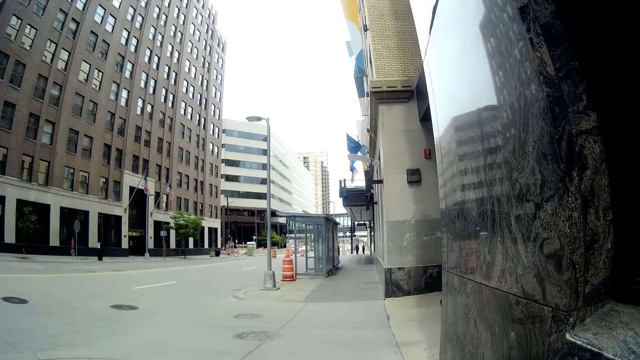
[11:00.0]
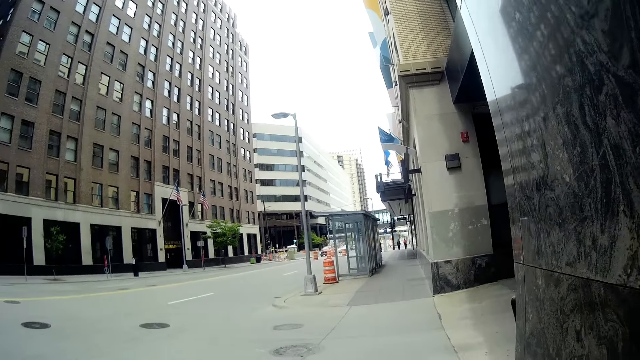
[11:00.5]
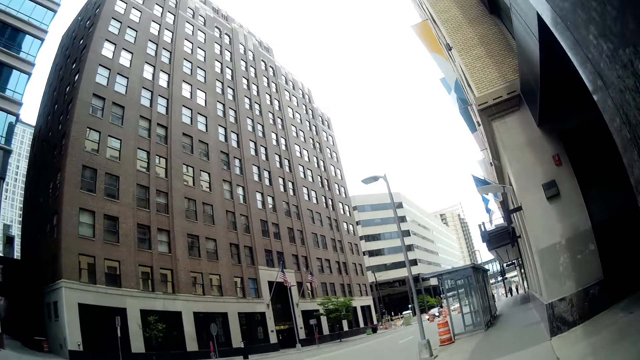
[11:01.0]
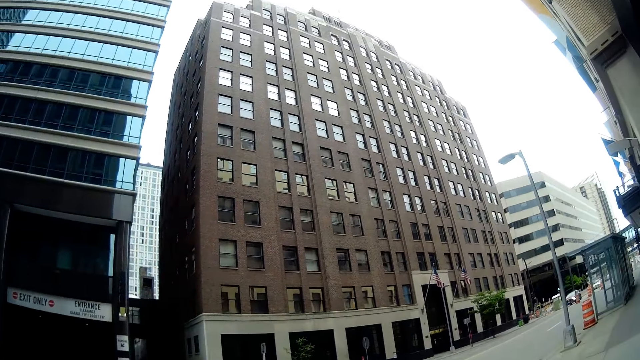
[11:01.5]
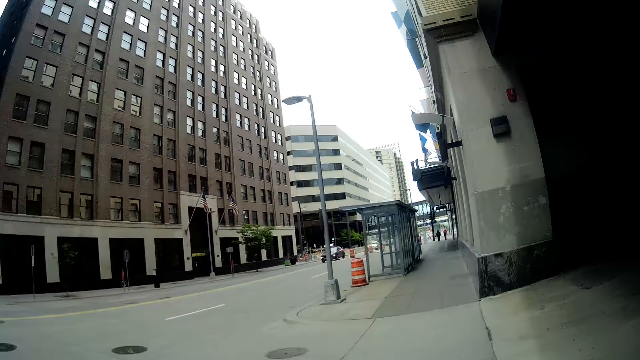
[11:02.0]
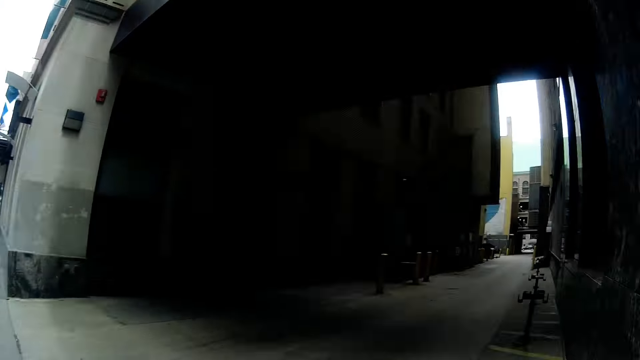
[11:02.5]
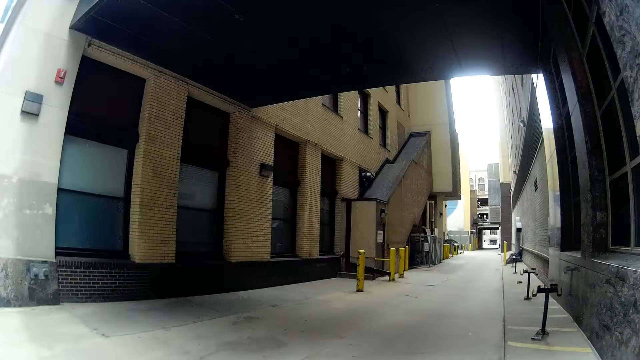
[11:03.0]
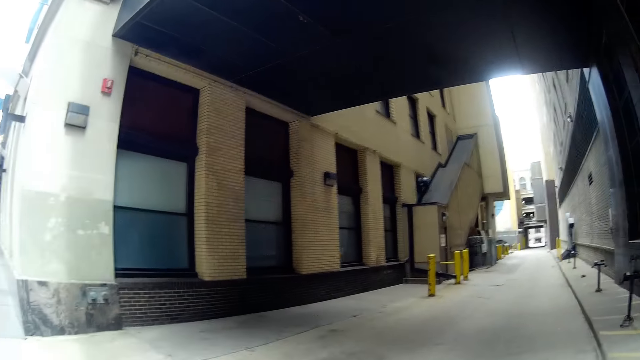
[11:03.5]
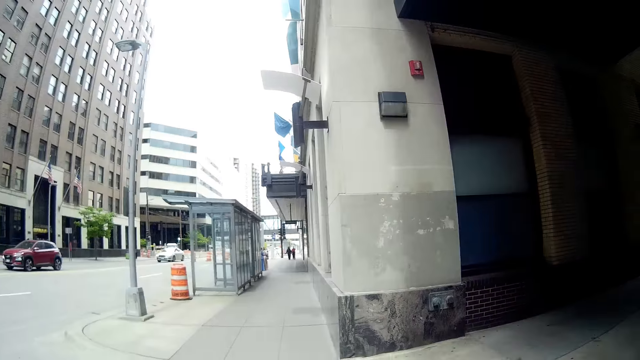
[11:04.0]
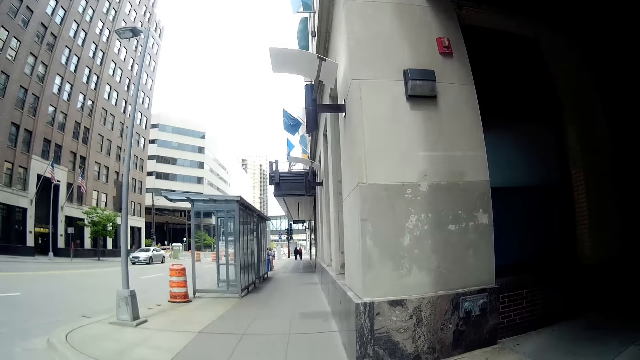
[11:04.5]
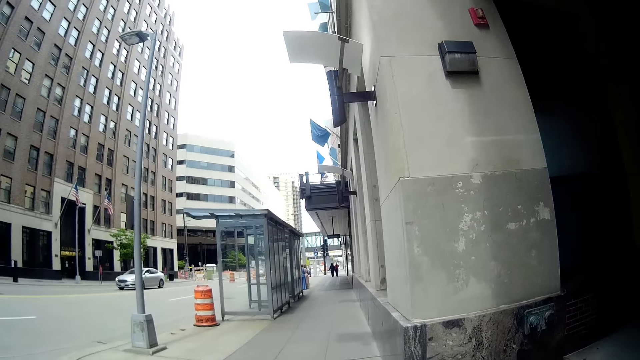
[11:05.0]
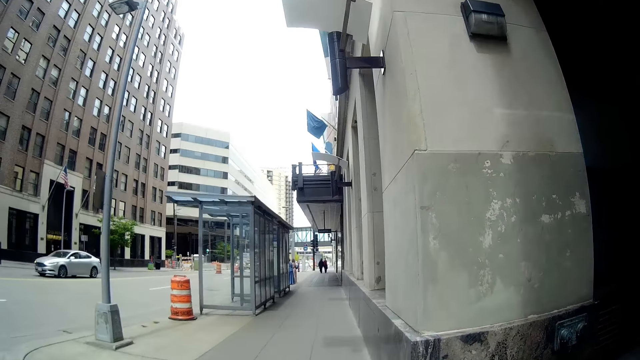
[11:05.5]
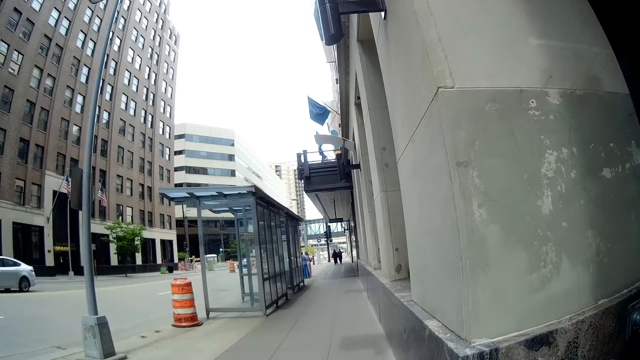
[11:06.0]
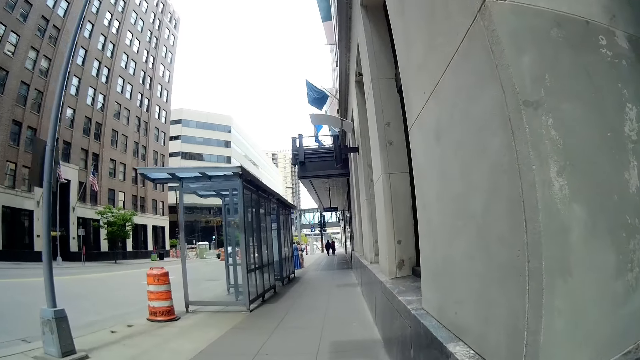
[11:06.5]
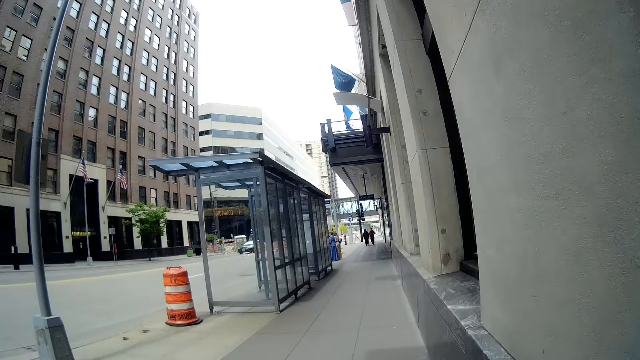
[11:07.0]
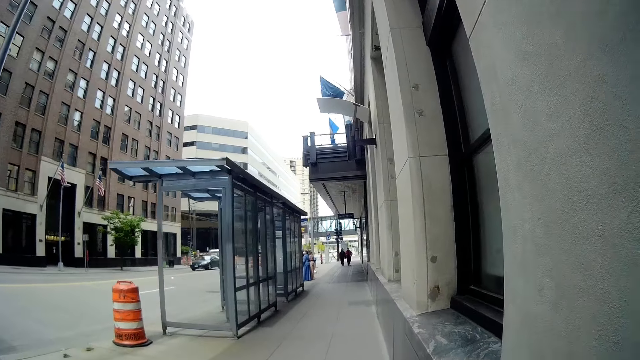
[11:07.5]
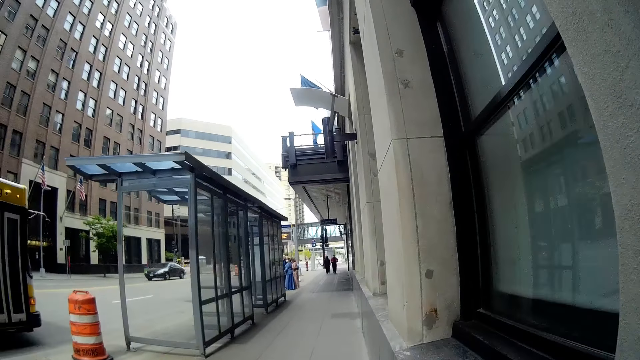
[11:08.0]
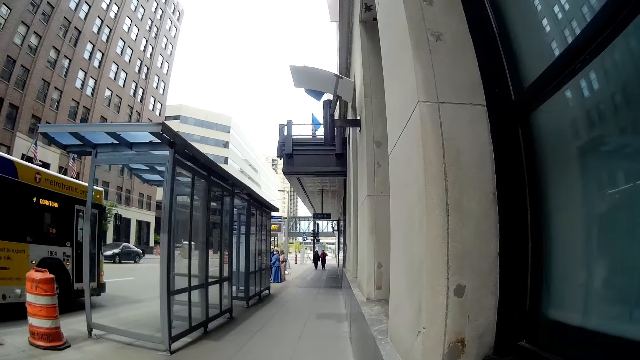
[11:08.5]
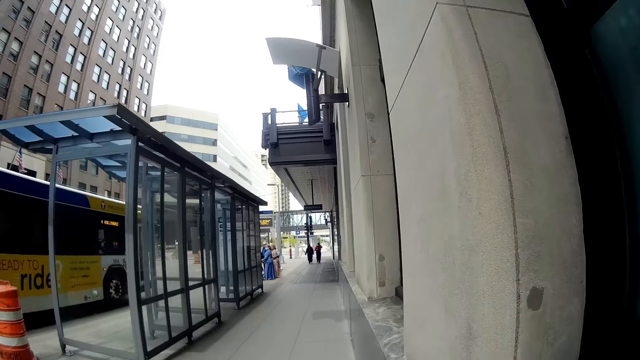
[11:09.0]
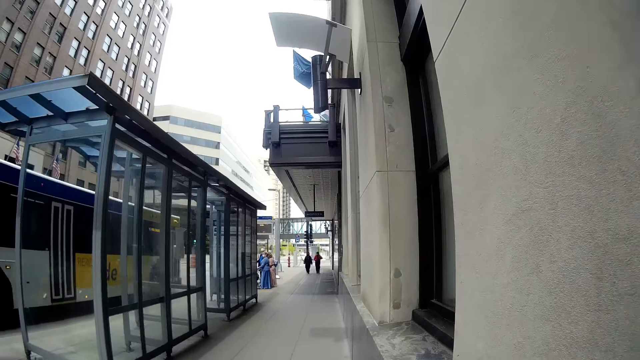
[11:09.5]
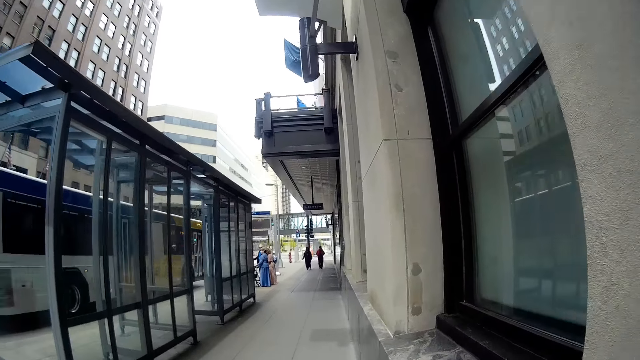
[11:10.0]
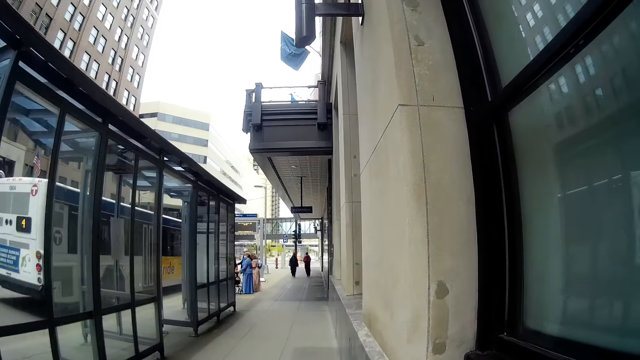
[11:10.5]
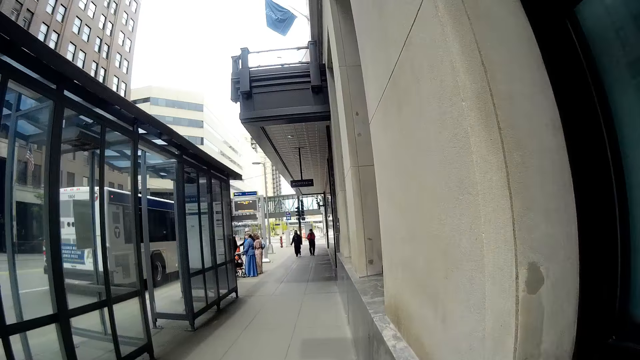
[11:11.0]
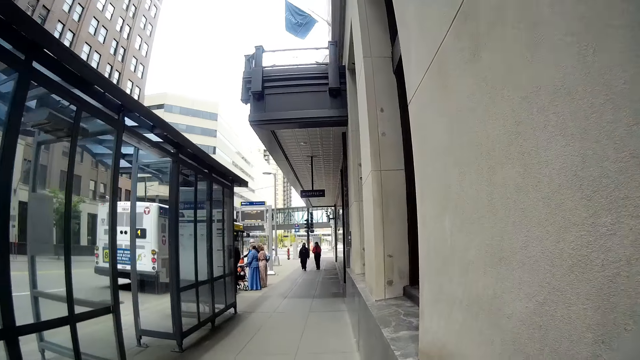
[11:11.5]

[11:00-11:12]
The camera wearer looks around the area. They walk on the pavement with a woman.

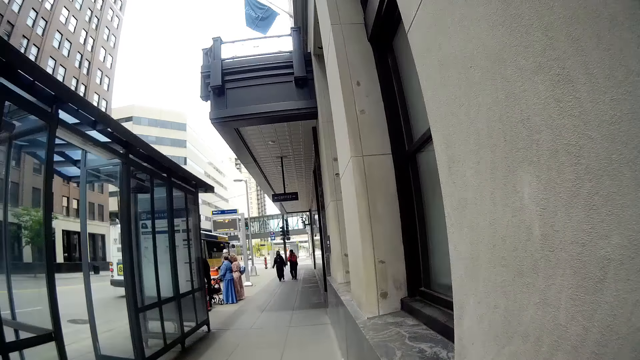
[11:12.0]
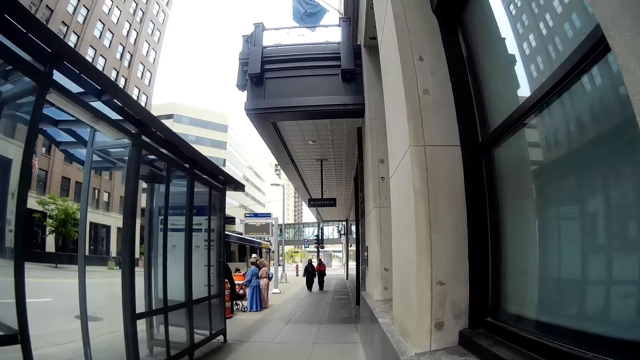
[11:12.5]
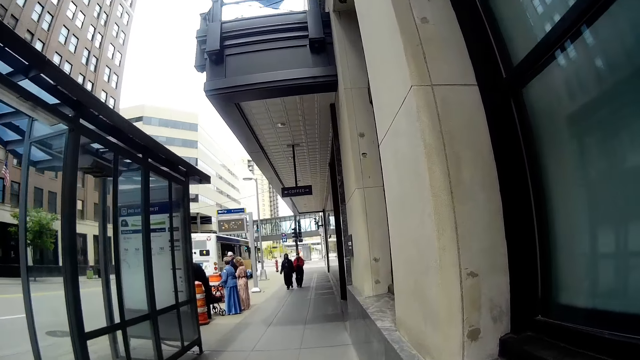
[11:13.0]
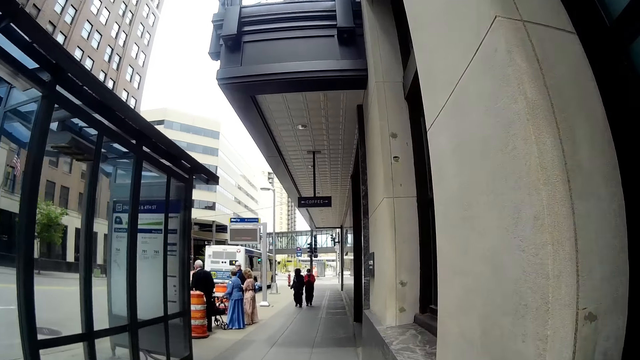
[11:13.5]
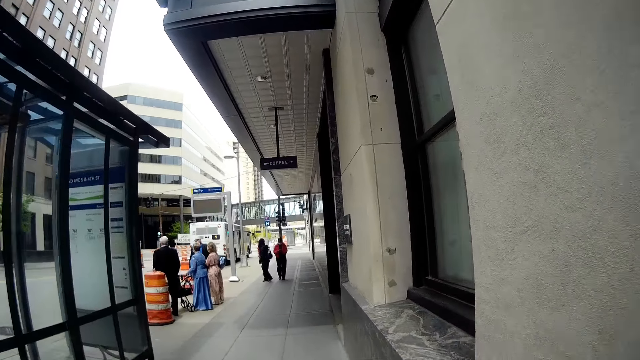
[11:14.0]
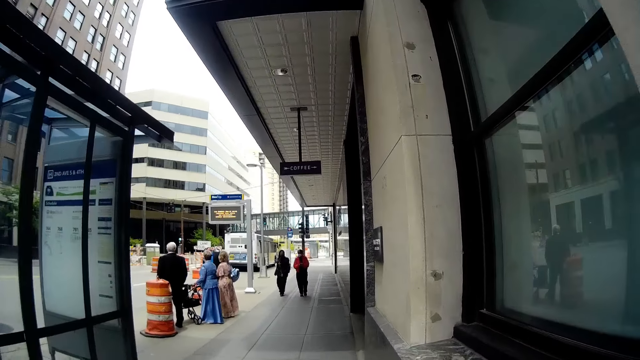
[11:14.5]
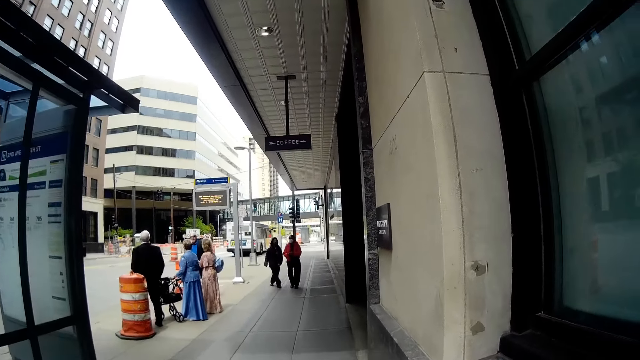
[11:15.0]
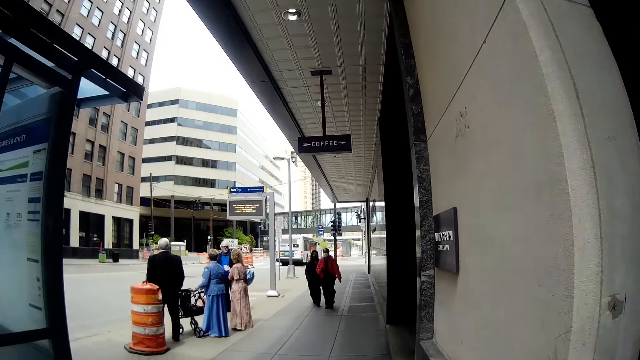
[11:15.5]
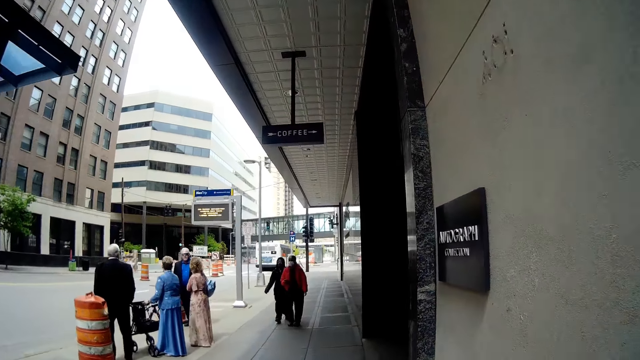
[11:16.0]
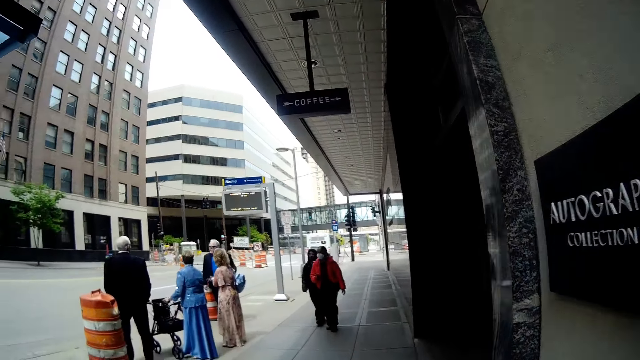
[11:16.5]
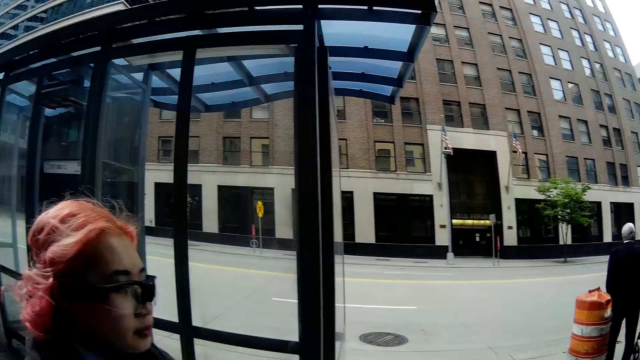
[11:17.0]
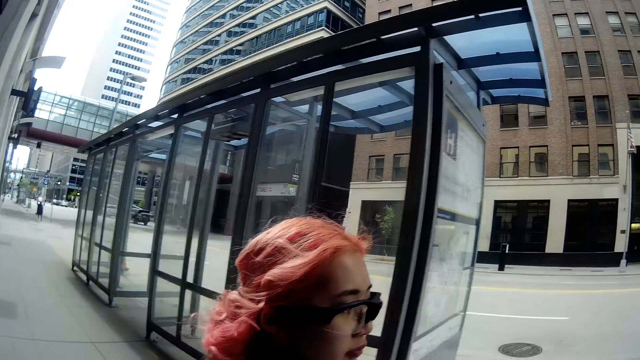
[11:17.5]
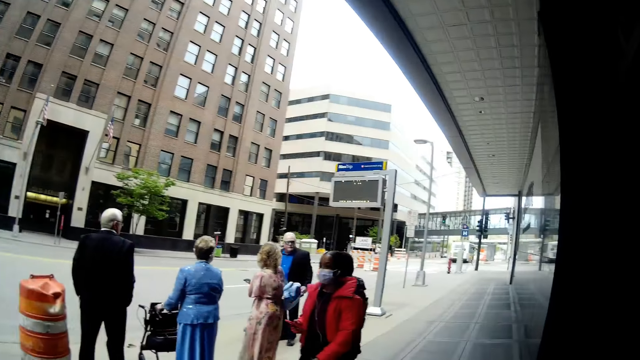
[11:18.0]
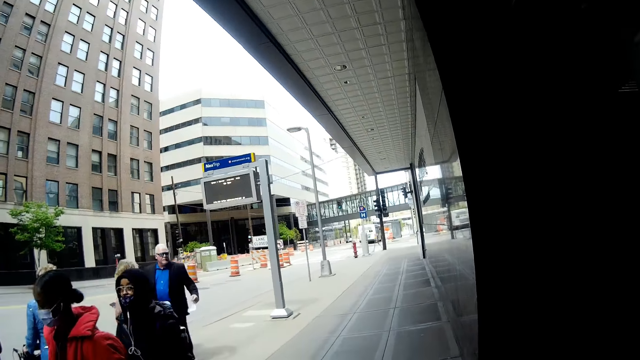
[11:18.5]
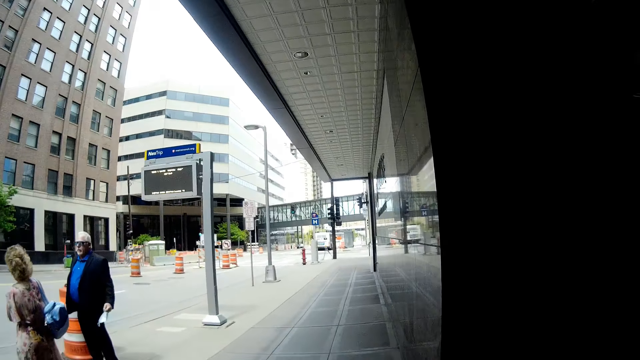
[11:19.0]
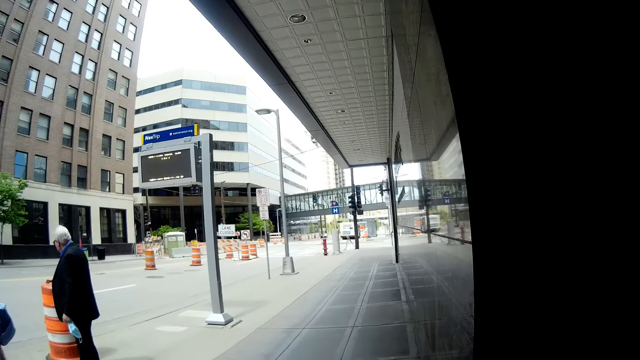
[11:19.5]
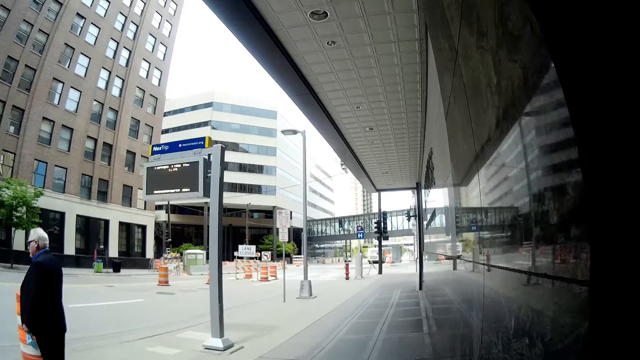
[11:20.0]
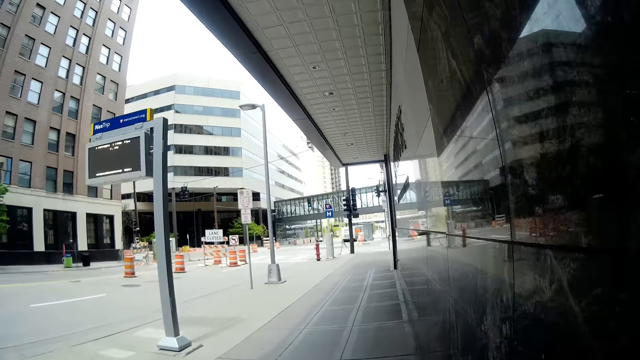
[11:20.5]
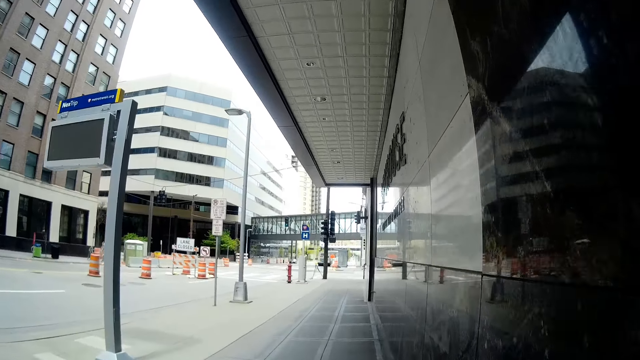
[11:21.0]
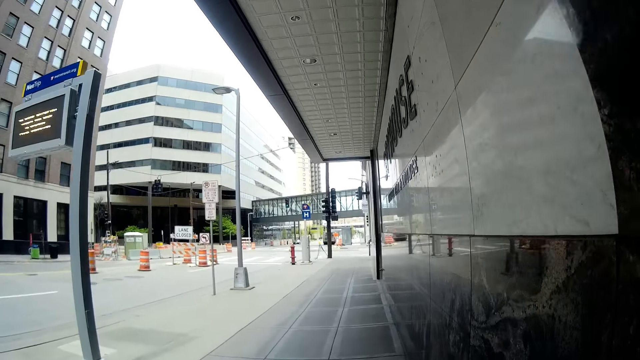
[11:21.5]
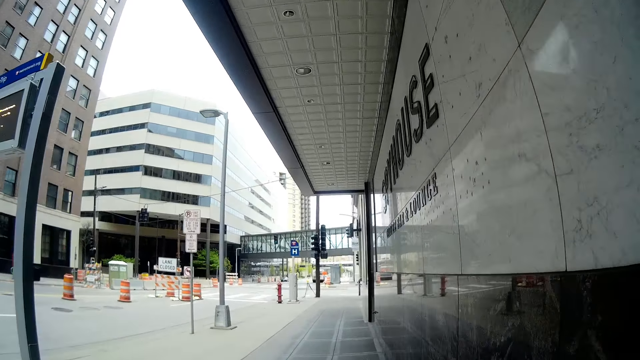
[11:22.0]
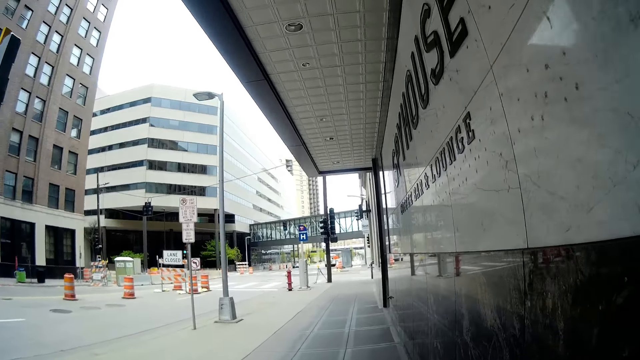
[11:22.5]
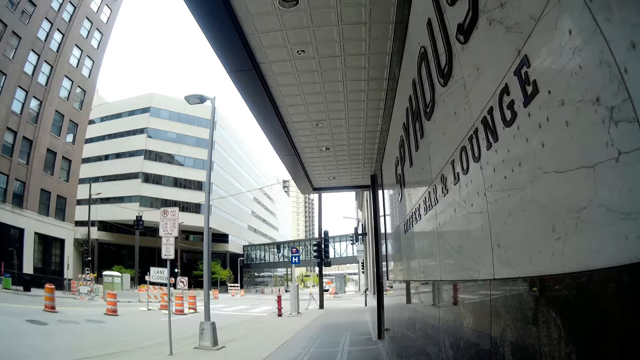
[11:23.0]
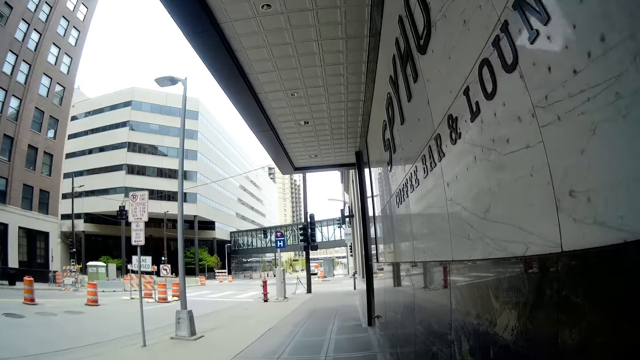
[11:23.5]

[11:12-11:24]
The camera wearer looks around the area. They walk on the pavement with a person.
